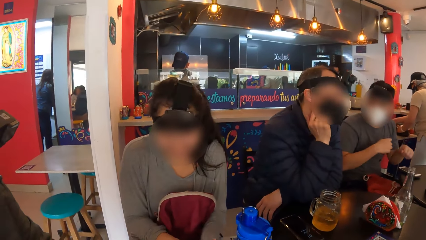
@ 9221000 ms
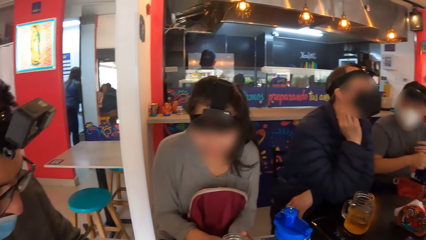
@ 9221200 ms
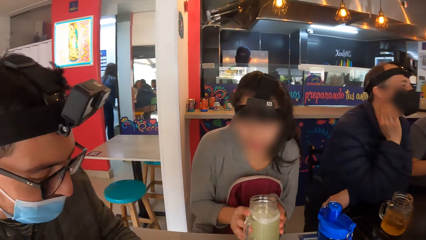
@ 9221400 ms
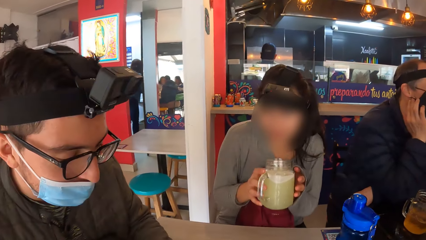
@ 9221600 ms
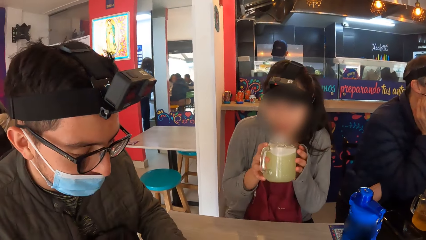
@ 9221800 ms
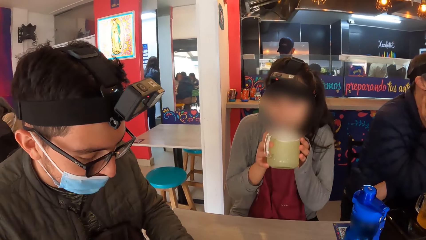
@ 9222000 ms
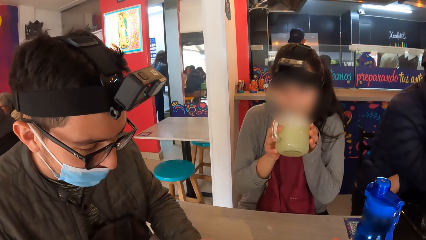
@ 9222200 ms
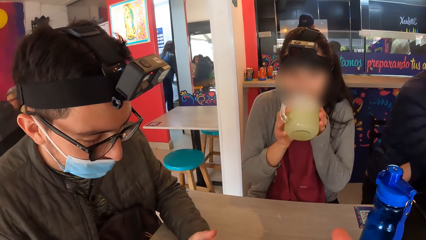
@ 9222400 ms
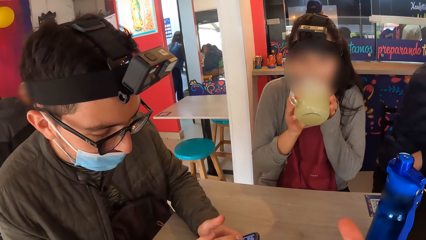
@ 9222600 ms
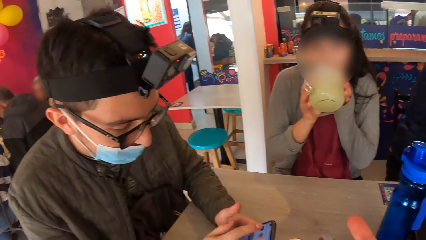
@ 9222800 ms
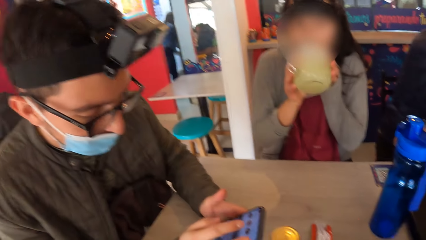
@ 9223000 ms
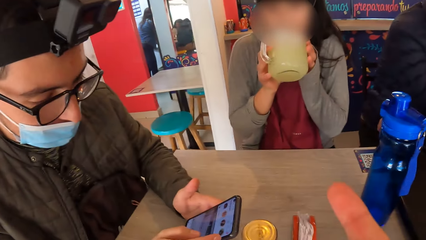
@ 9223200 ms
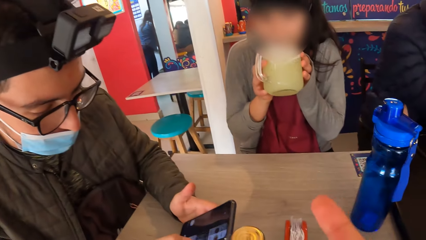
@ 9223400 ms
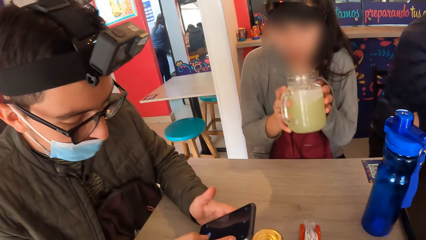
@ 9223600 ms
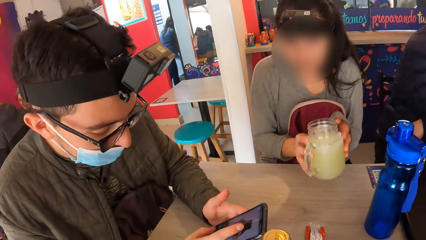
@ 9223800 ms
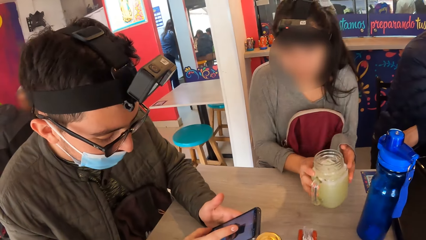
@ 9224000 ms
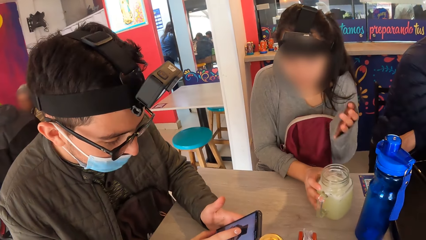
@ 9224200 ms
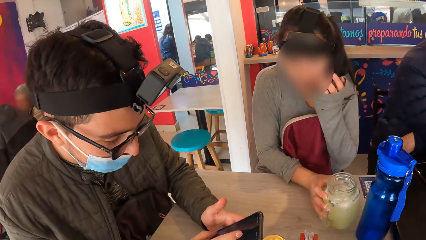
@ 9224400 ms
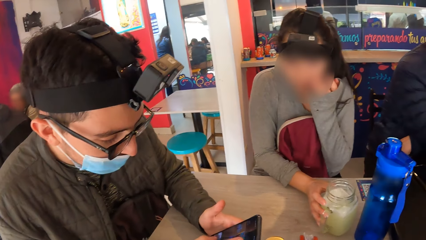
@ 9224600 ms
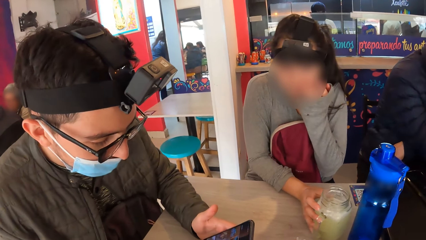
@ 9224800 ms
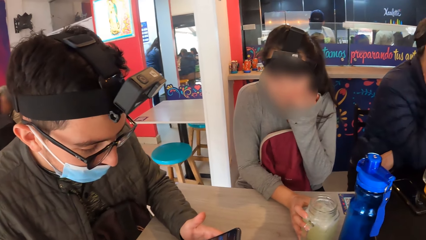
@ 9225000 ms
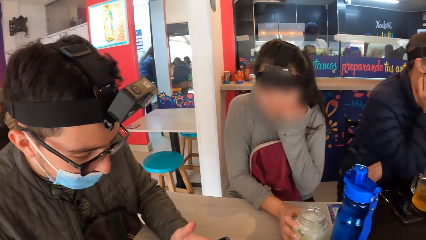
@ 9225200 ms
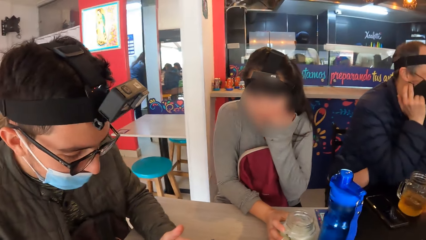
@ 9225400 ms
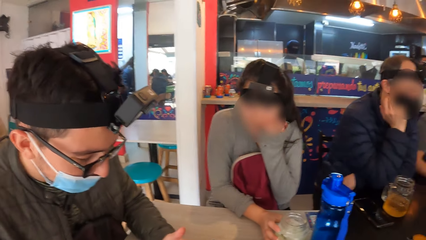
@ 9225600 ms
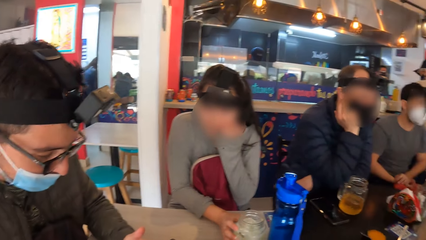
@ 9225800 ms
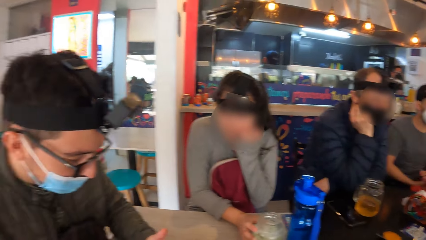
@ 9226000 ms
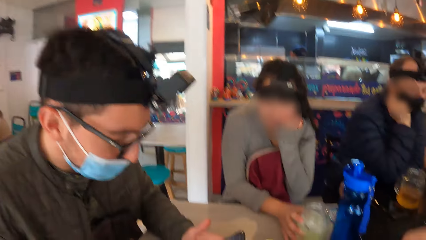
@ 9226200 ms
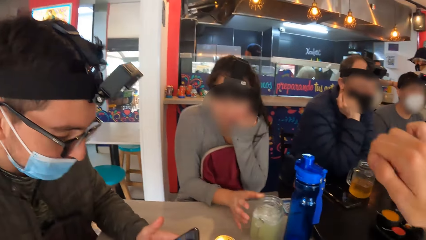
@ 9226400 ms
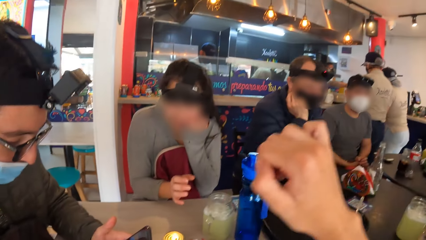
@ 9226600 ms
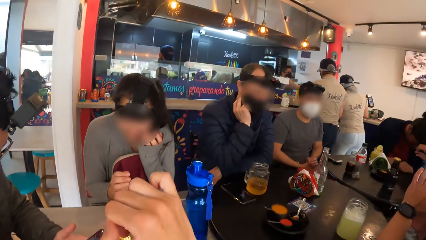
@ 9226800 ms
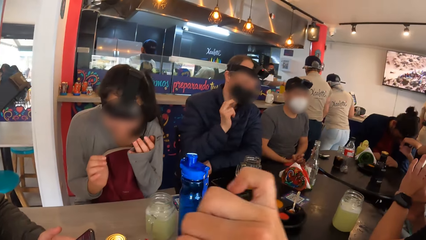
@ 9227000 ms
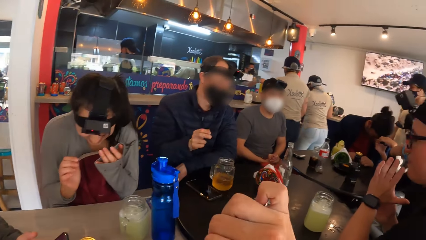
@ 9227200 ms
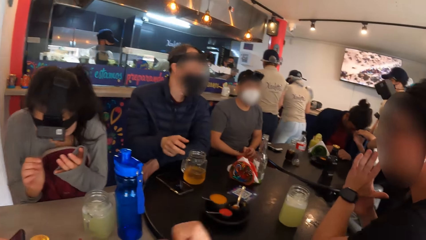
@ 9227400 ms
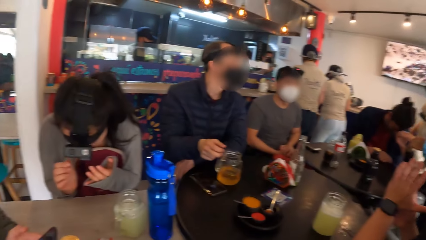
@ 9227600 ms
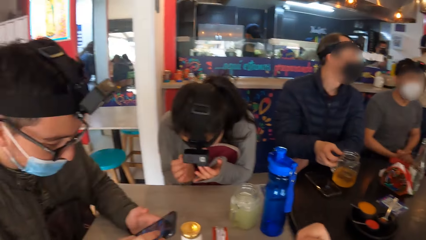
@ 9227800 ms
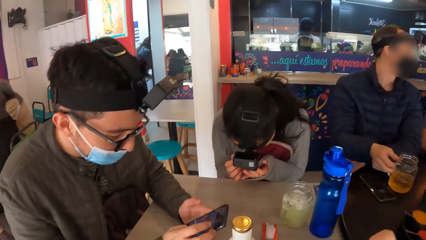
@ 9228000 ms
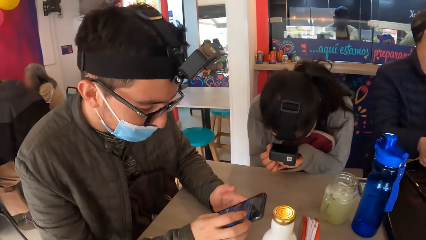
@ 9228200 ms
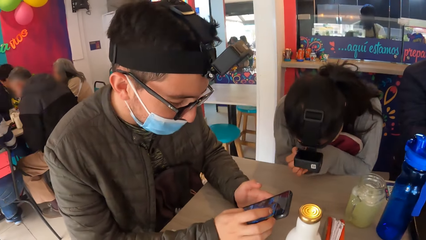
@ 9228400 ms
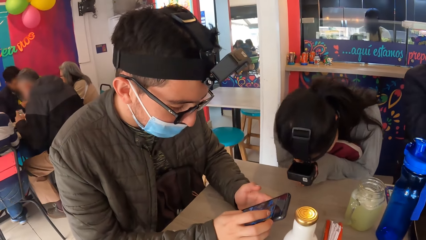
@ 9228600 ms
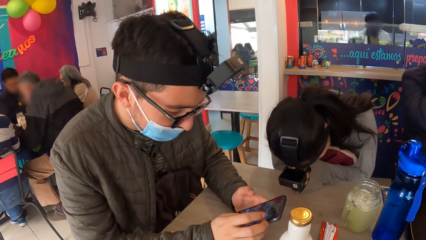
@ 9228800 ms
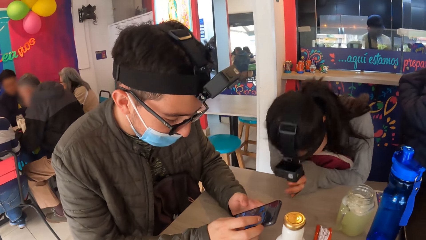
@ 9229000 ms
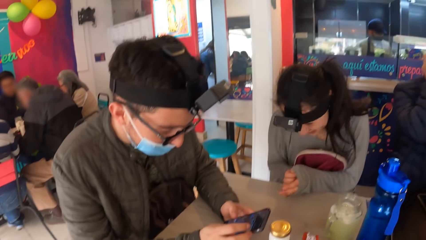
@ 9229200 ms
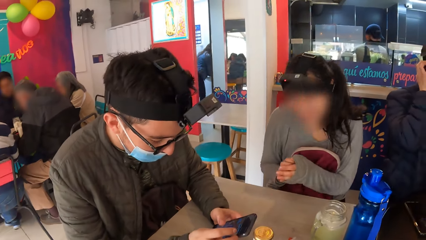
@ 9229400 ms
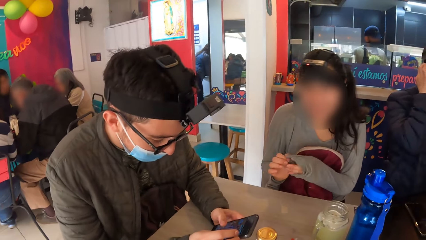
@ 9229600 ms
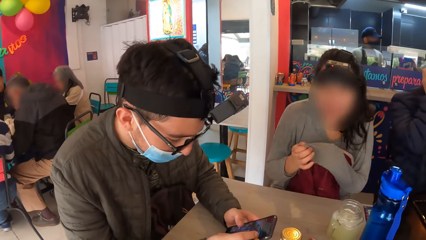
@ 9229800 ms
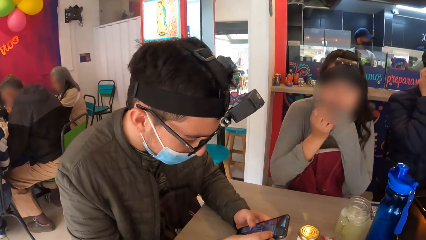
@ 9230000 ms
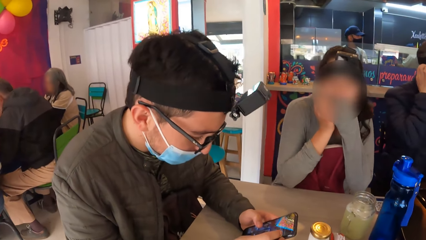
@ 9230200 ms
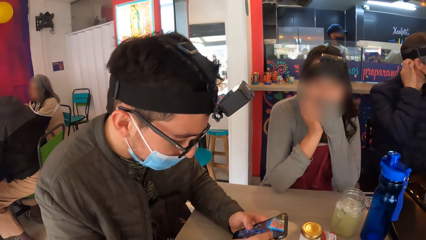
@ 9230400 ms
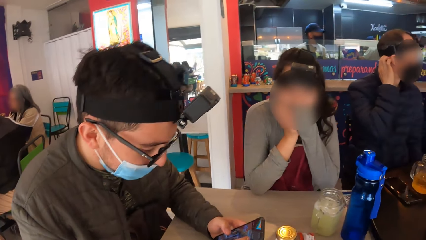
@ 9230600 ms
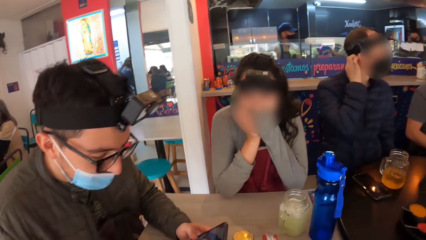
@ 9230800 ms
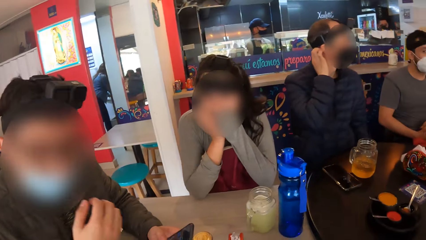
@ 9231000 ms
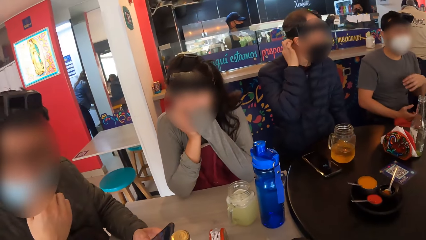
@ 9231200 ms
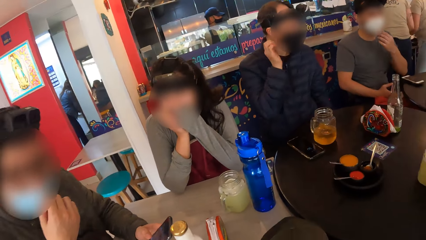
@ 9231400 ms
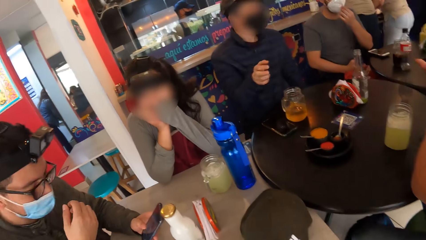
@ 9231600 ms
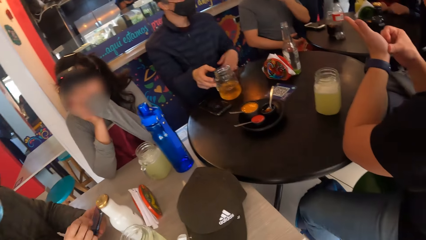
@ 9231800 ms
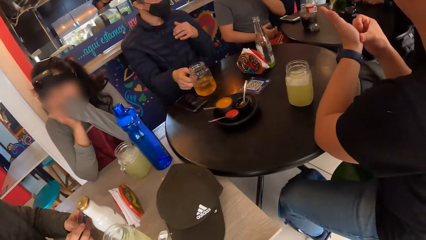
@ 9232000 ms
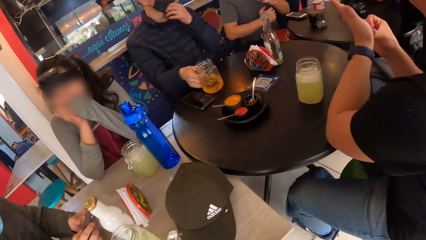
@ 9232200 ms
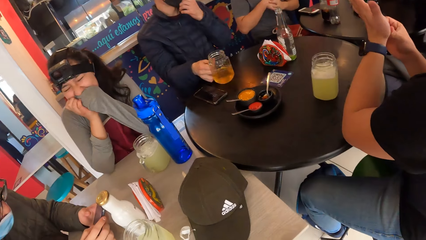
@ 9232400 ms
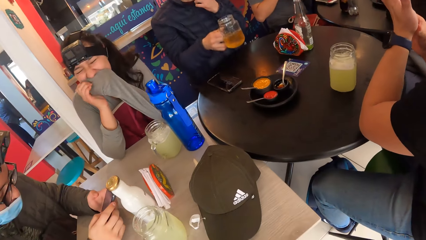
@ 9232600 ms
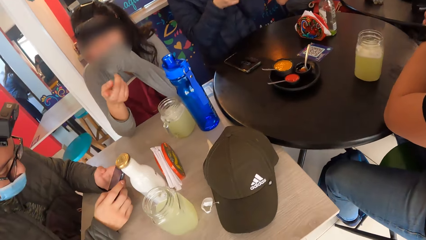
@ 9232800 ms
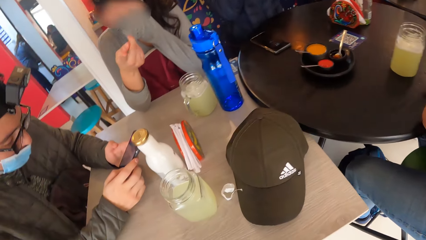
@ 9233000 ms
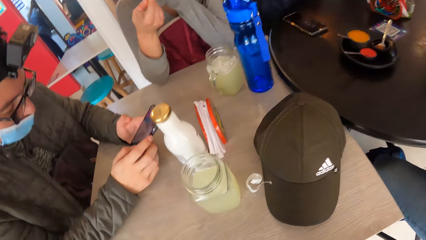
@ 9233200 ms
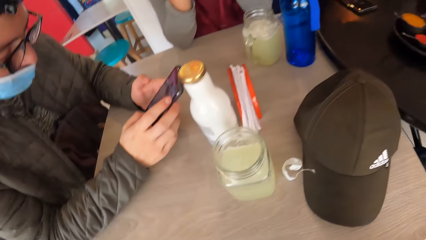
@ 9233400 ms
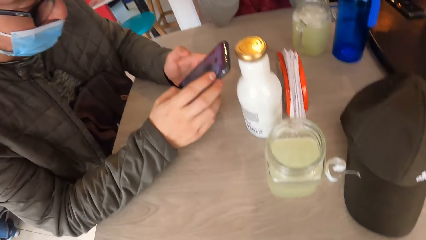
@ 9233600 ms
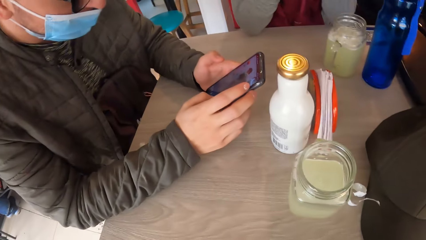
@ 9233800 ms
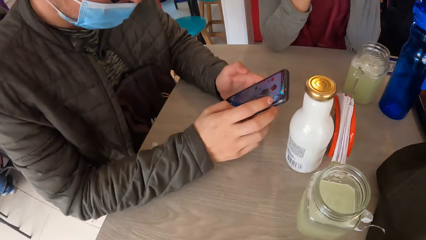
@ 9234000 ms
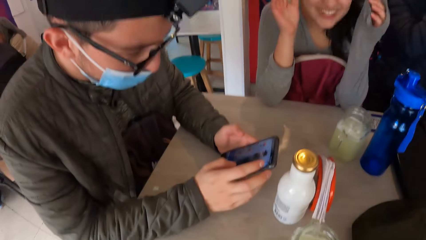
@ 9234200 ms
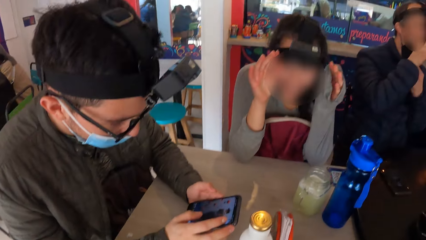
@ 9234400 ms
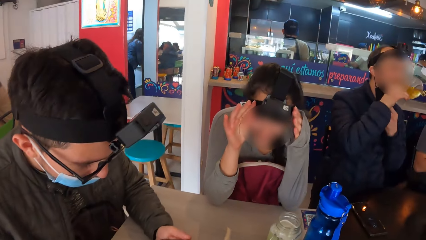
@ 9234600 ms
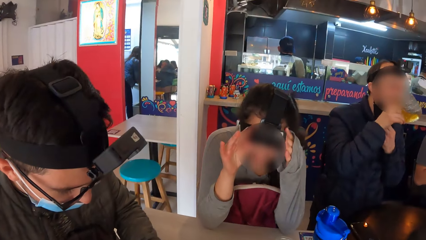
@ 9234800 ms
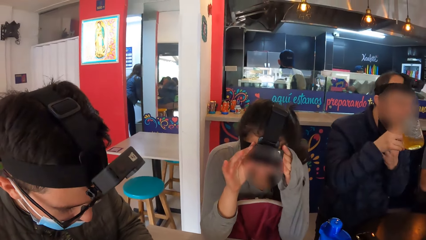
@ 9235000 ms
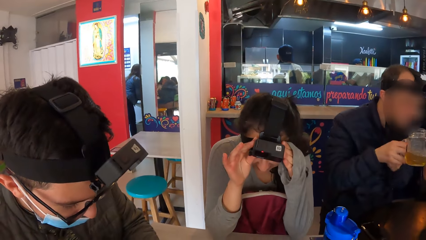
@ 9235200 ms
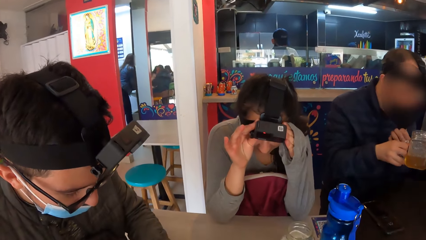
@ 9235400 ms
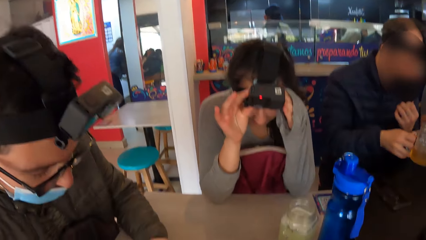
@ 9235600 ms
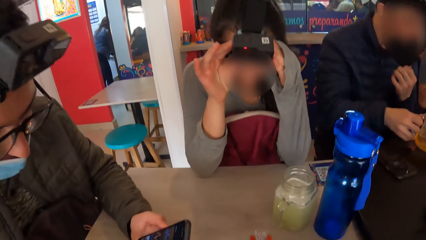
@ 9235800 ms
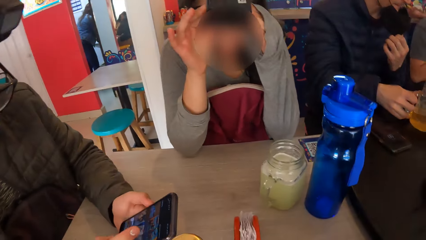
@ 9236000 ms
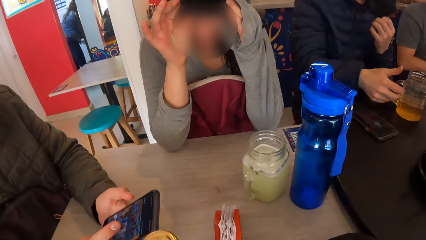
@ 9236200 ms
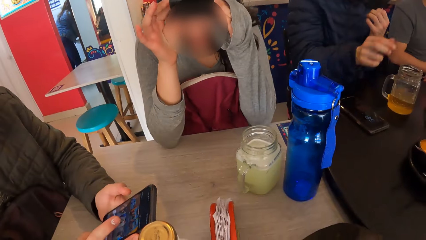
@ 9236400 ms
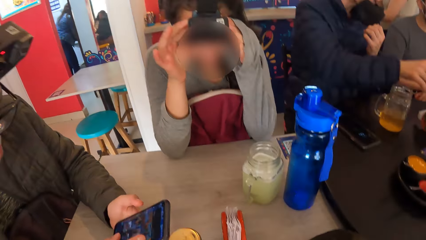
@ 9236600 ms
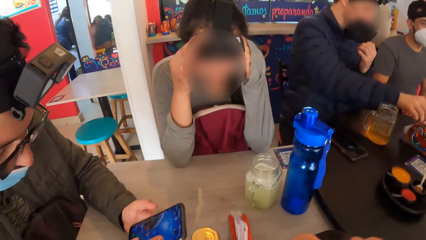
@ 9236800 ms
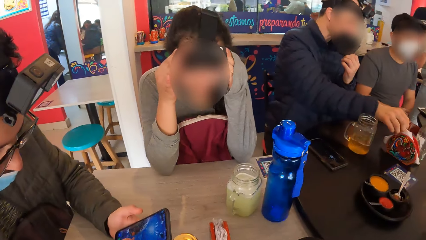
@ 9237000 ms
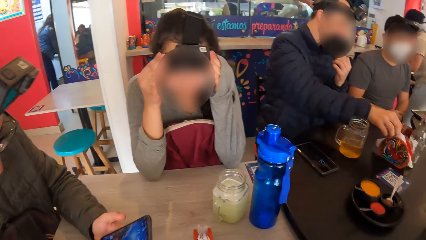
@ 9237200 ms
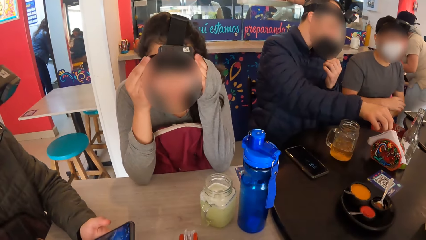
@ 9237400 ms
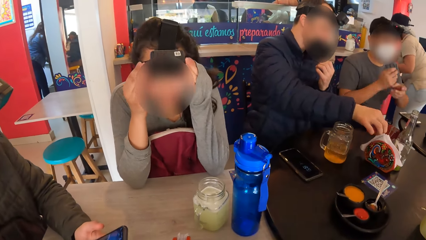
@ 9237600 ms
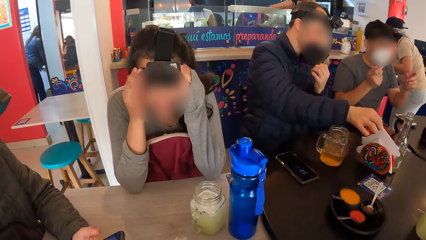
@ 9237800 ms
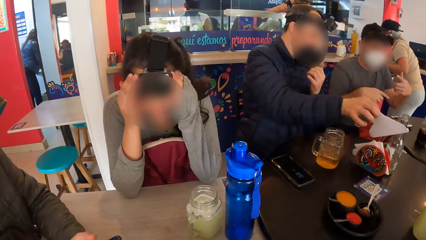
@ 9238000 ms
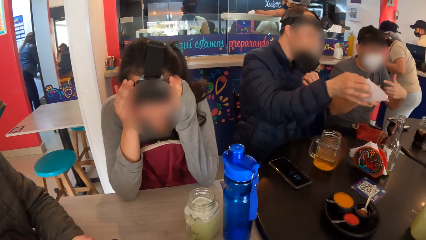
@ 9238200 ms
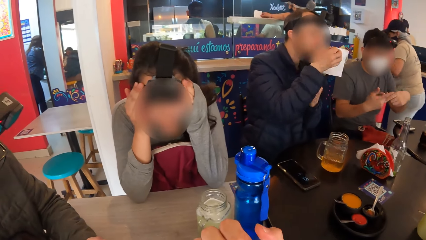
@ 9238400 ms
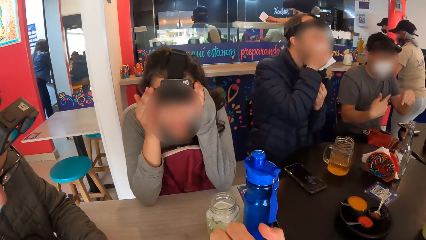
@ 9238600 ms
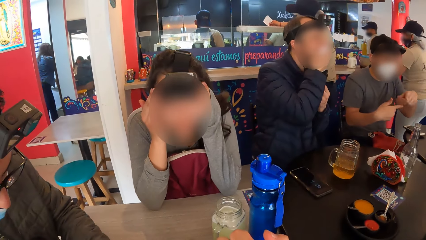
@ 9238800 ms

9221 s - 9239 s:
The woman picks up the glass of juice from the table with both hands. She drinks juice from the glass in both hands. A man operates the phone with both hands. The woman drops the glass of juice on the table with her right hand. The camera wearer talks to the woman. Another man picks up a glass of juice from the table with his right hand and adjusts the face mask on his face with his right hand. He drinks juice from the glass in his right hand. The woman adjusts a camera on her head with both hands. The other man drops the glass of juice on the table with his right hand, picks up a serviette from a serviette holder on the table with his right hand, and cleans his mouth with the serviette in his right hand. A waiter drops a jug of coffee on the counter with her left hand.
